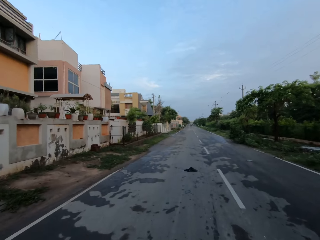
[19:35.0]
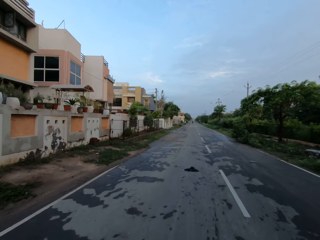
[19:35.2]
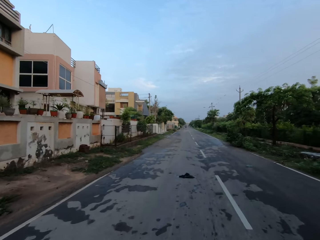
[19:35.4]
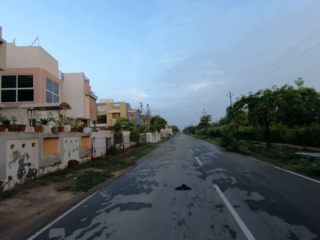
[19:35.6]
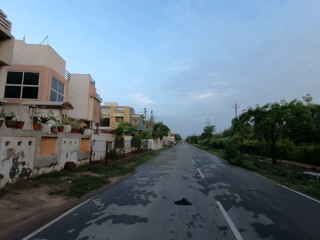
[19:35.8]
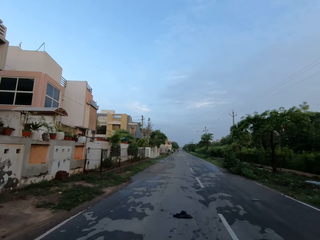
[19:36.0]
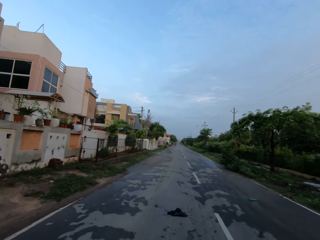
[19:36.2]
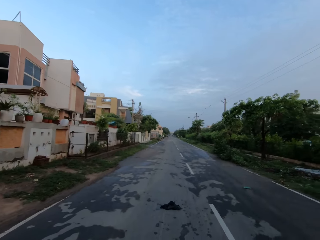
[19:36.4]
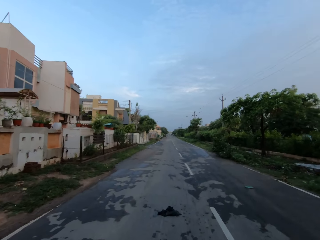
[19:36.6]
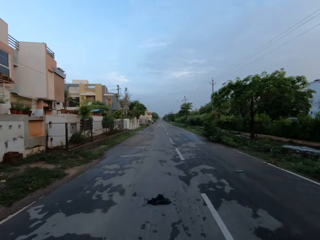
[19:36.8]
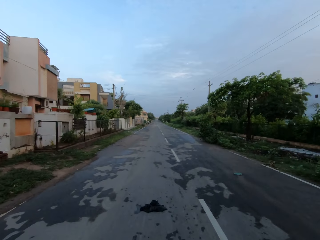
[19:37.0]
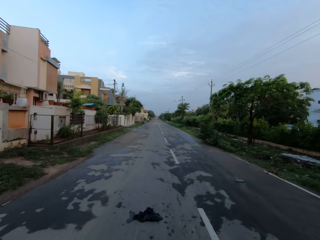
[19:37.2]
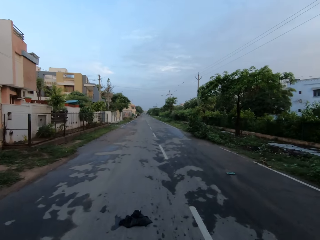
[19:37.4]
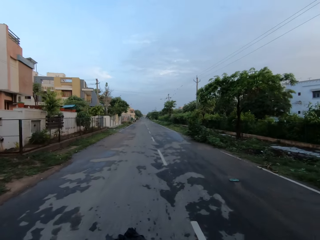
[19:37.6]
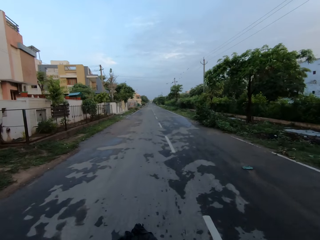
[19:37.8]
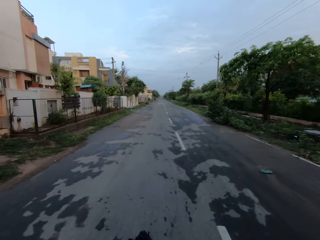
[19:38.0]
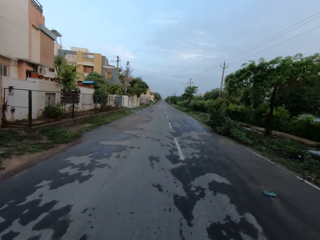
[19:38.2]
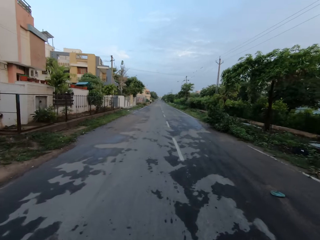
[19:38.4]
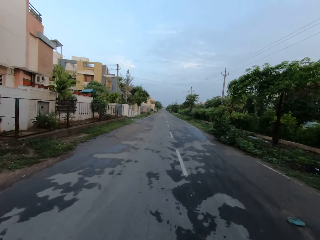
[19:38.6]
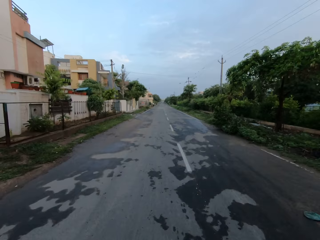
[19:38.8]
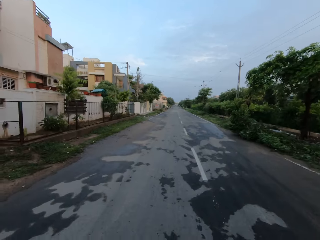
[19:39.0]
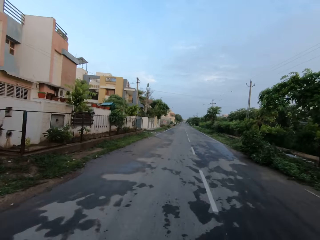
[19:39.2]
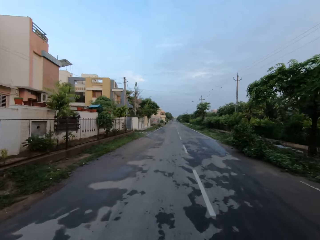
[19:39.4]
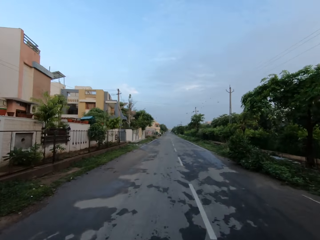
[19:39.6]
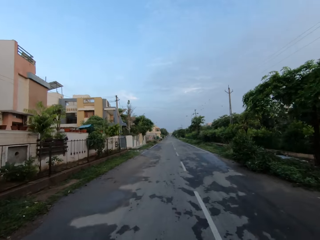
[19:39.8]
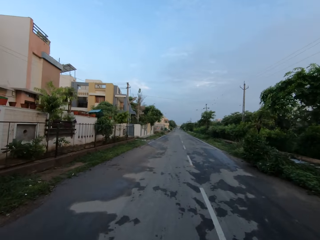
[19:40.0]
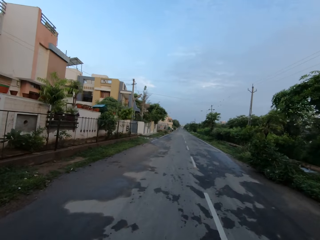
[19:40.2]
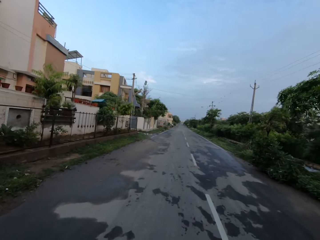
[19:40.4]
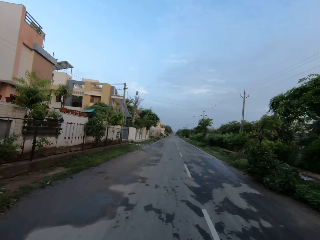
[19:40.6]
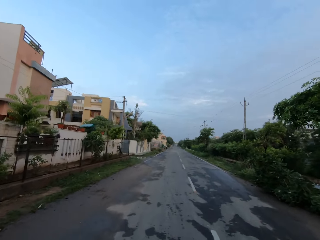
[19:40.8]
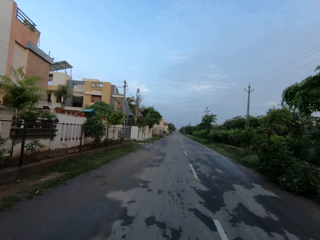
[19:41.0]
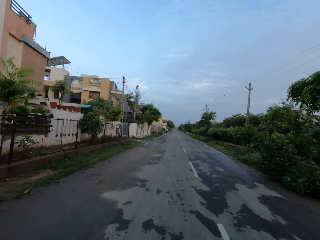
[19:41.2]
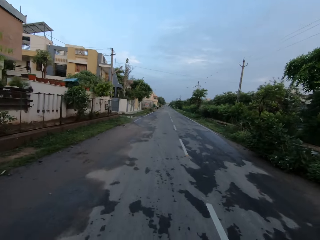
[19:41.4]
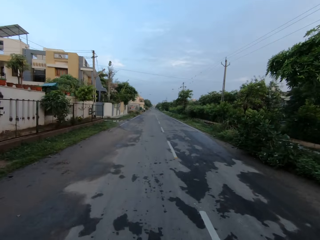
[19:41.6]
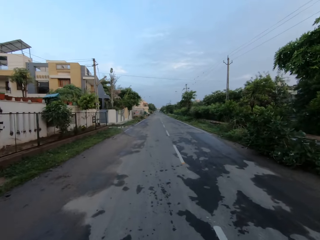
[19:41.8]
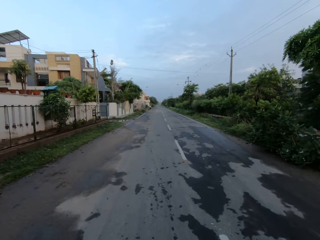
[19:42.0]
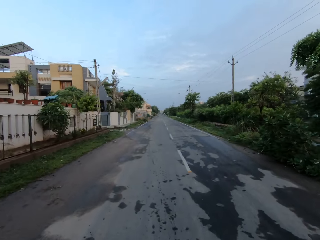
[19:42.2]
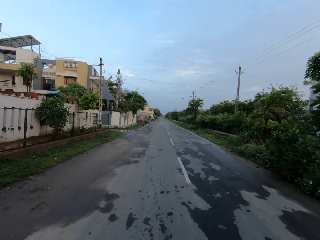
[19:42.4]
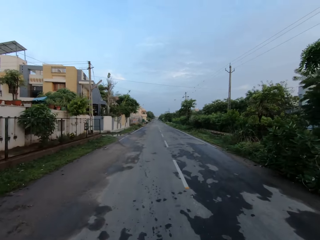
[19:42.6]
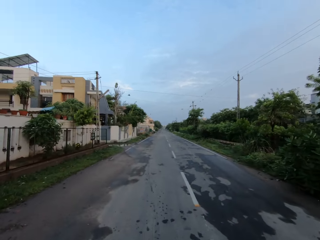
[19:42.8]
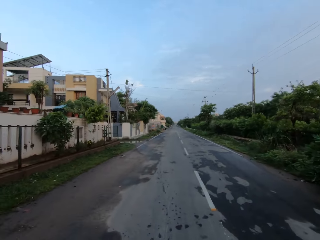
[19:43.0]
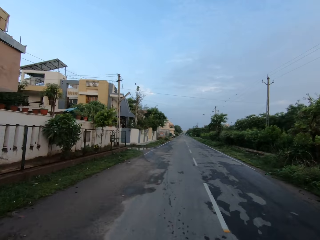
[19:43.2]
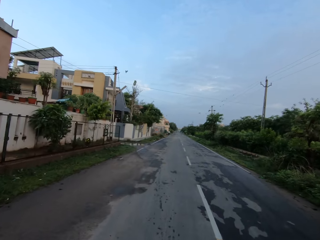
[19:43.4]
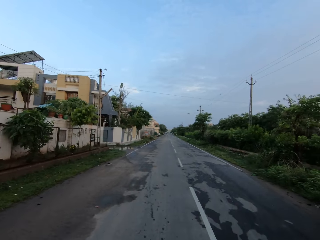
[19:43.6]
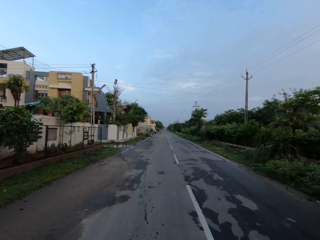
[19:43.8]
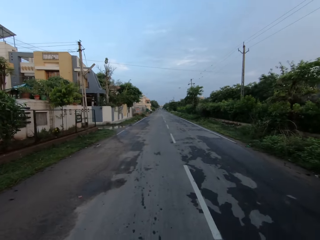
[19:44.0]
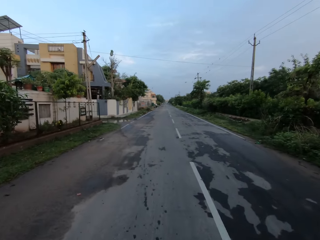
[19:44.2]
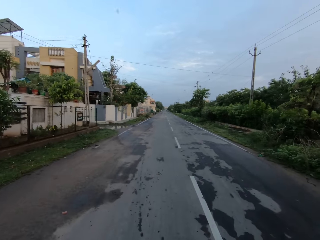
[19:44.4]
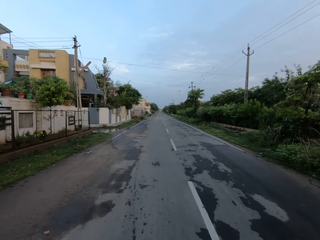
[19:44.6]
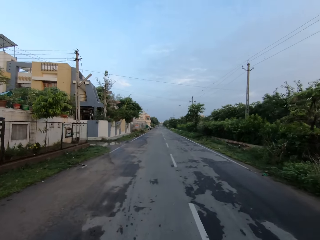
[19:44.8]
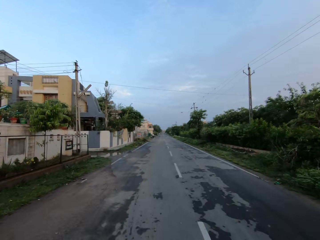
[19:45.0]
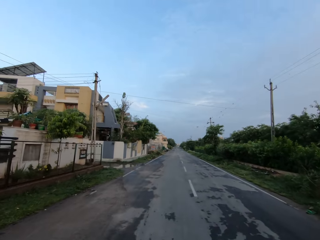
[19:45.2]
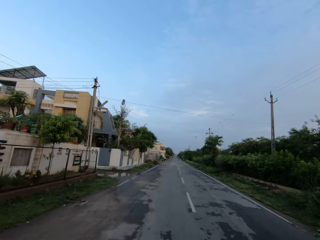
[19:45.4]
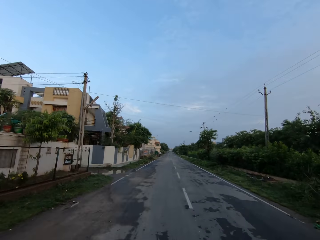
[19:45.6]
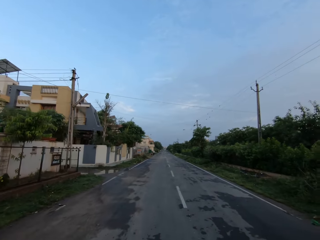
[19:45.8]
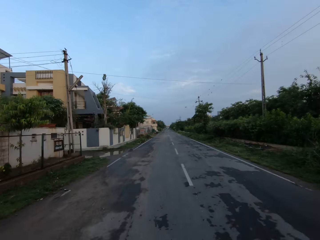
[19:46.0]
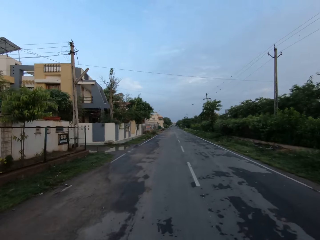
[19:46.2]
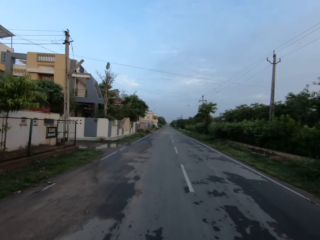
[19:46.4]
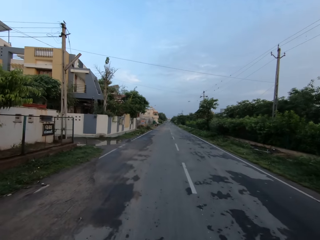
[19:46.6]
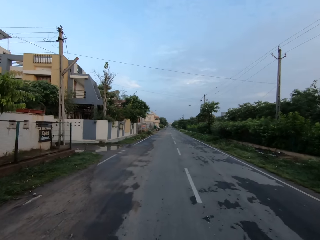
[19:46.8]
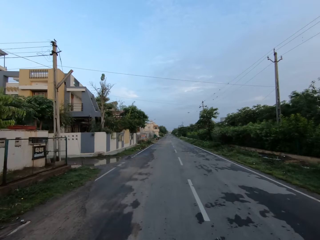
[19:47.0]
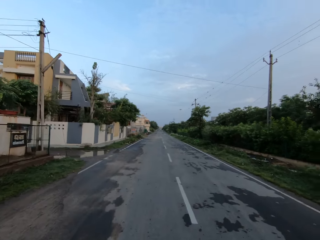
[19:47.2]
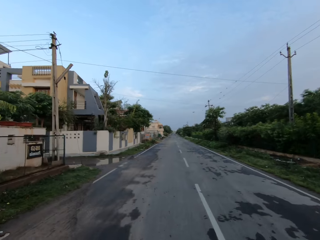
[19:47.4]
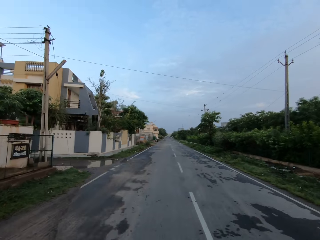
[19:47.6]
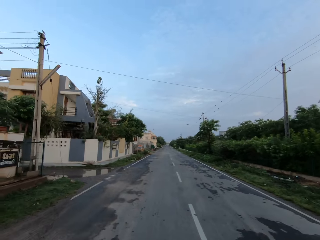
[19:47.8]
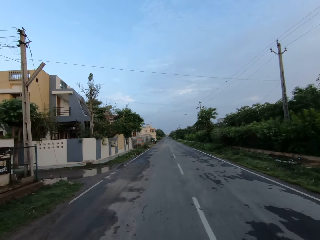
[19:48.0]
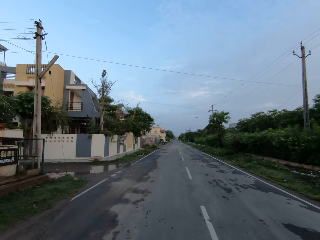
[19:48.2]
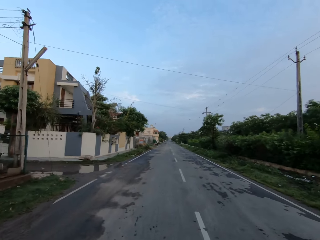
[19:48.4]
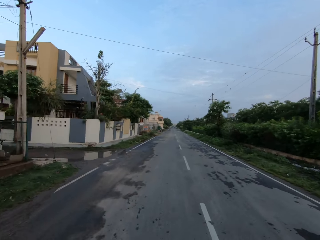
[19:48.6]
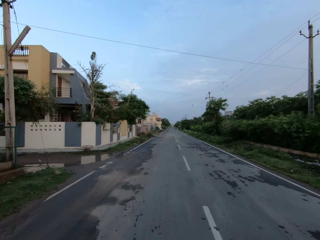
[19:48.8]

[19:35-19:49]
The camera wearer speaks to the man. The man speaks to the camera wearer. The camera wearer speaks to the man. The man speaks to the camera wearer. The camera wearer speaks to the man. The man speaks to the camera wearer. The camera wearer speaks to the man.

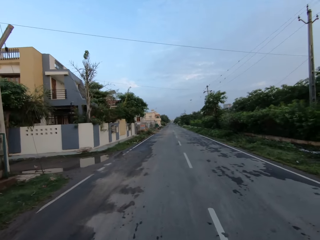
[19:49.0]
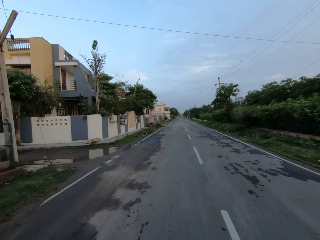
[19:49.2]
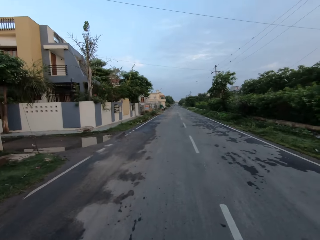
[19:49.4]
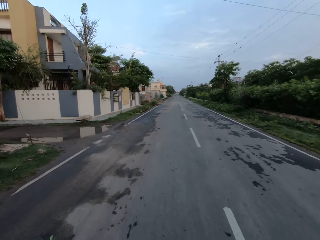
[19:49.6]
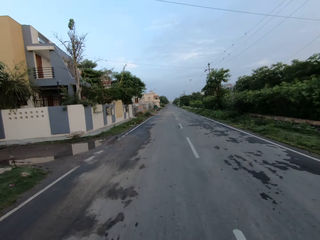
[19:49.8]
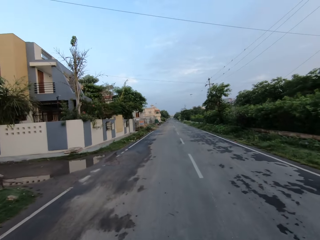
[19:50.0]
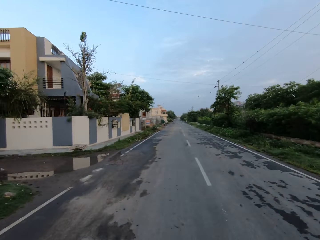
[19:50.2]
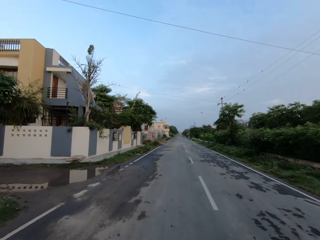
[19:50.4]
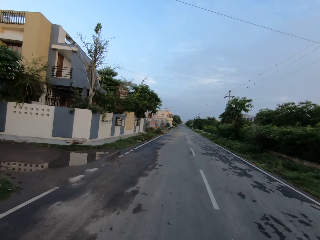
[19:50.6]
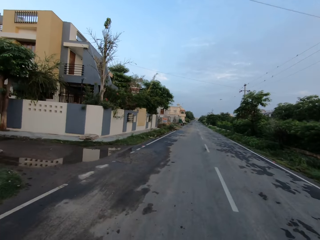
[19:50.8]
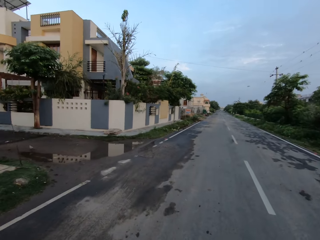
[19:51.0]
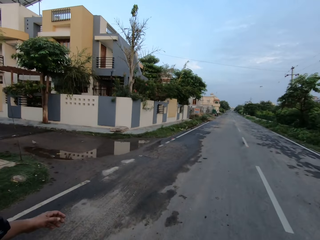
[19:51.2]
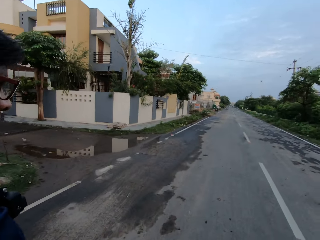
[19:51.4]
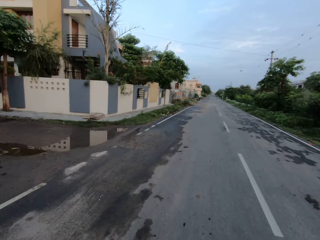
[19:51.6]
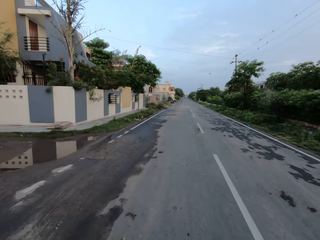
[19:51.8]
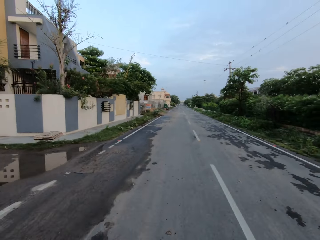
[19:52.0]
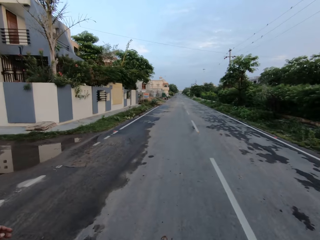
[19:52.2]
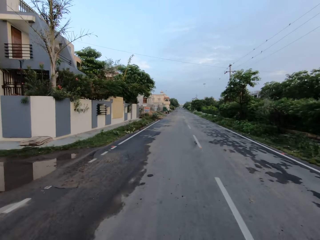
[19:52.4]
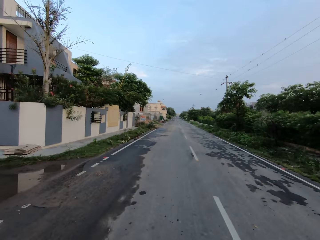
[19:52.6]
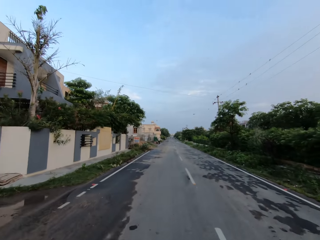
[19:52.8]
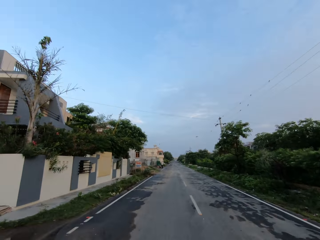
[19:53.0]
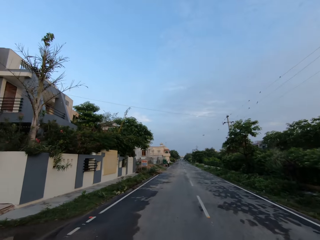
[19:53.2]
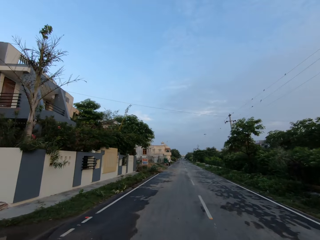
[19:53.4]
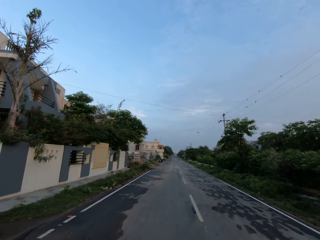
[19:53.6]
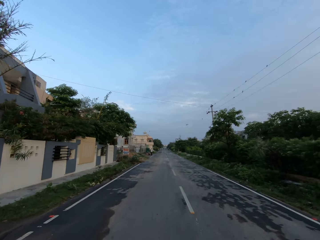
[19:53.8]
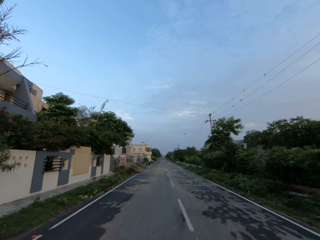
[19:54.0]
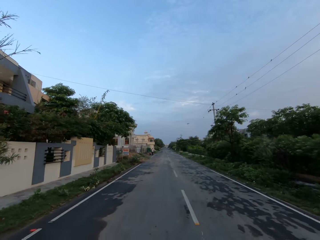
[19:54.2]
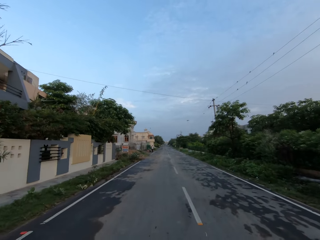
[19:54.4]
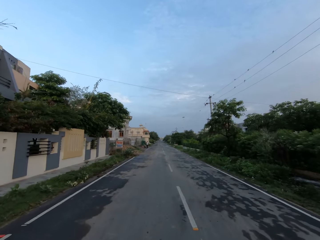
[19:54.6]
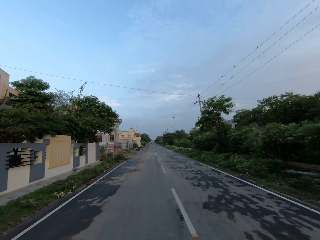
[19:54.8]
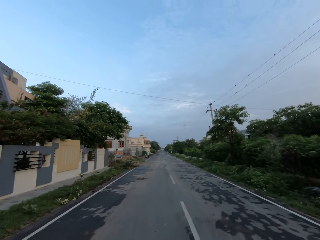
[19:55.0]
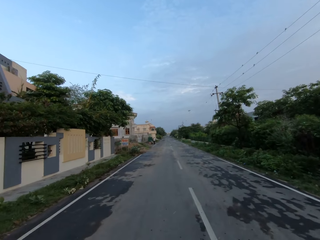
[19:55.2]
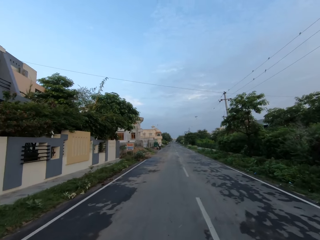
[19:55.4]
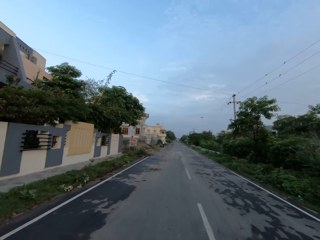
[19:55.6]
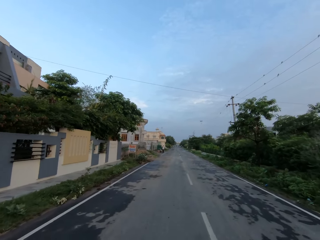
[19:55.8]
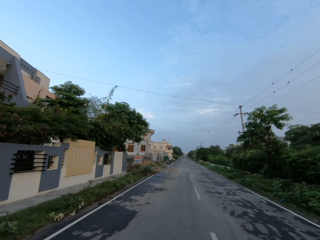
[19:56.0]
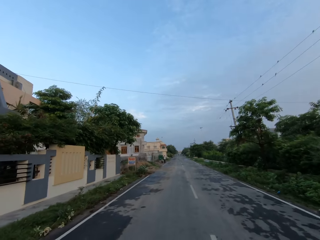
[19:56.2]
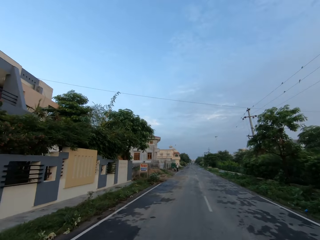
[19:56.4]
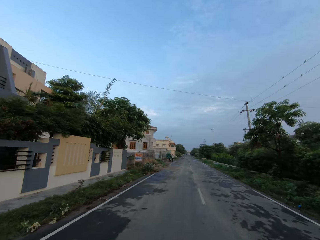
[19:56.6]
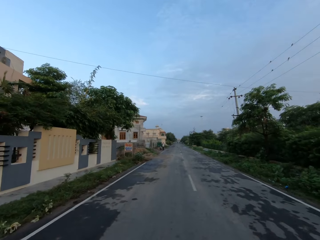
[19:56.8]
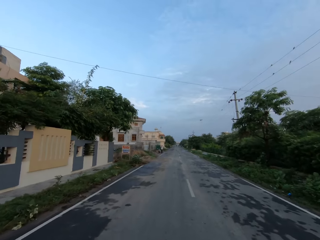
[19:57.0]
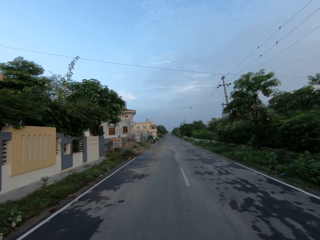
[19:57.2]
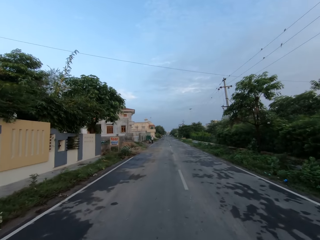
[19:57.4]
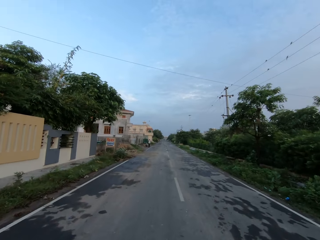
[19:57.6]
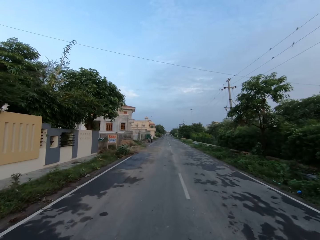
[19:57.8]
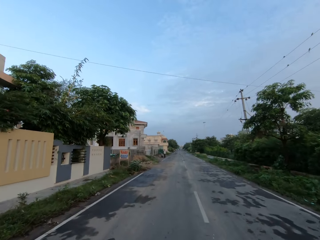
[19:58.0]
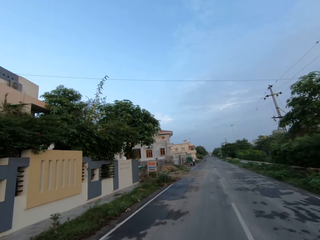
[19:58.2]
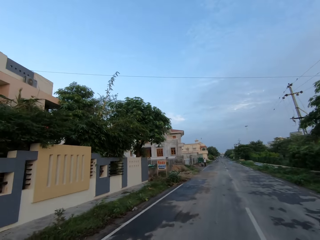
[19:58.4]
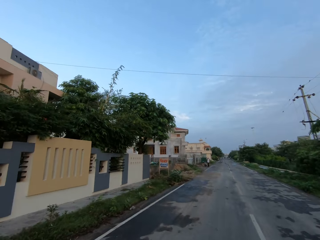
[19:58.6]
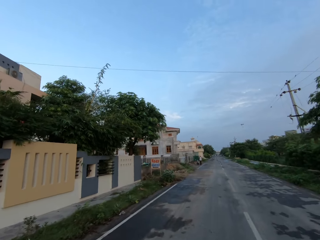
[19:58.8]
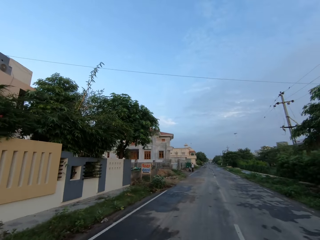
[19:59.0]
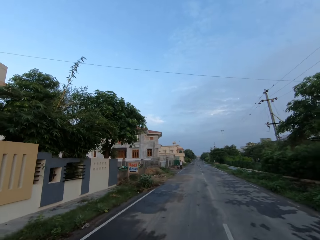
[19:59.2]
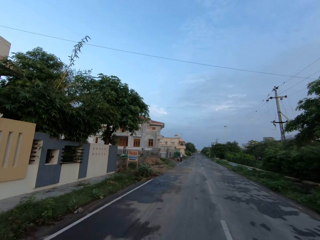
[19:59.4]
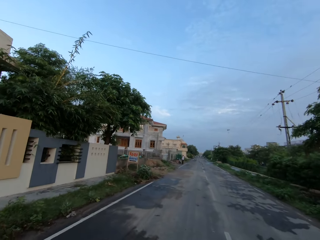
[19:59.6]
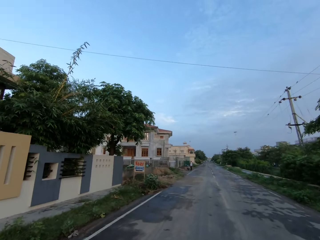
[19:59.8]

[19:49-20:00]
The man walks past the camera wearer. The camera wearer walks past the man. They speak to the man.
